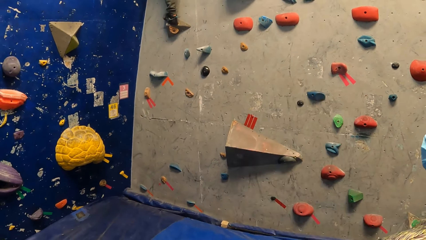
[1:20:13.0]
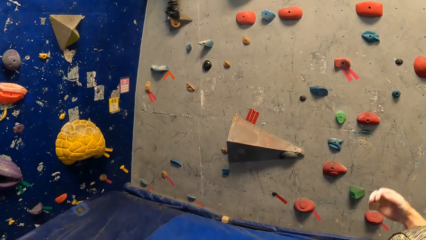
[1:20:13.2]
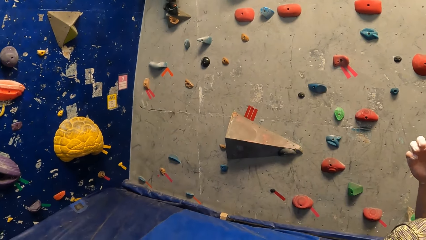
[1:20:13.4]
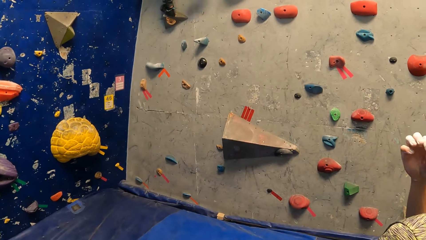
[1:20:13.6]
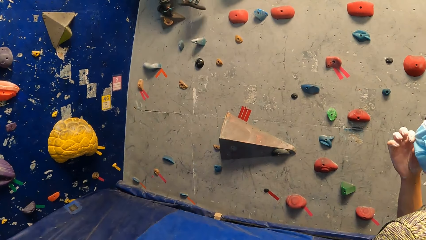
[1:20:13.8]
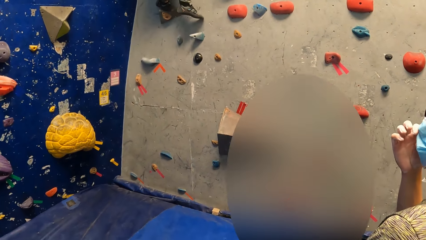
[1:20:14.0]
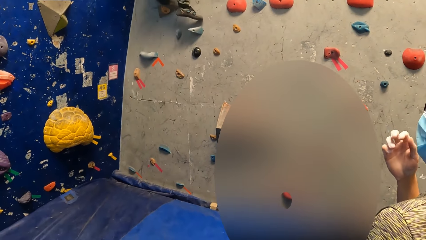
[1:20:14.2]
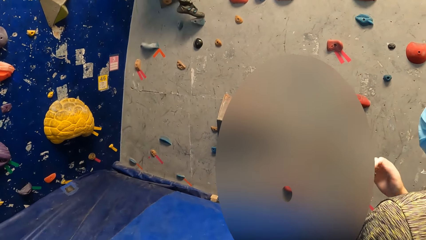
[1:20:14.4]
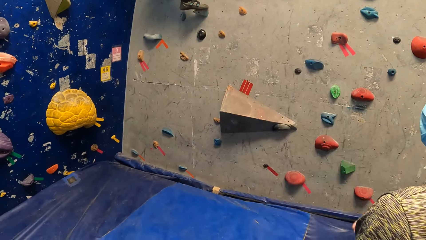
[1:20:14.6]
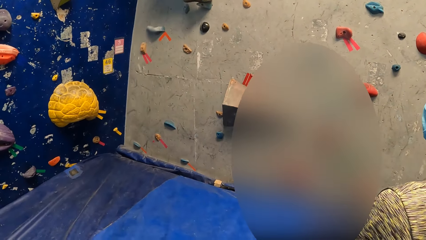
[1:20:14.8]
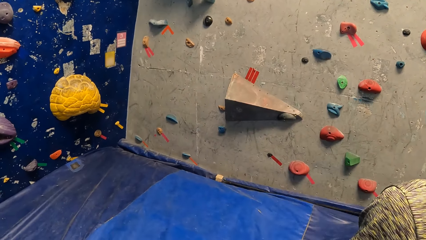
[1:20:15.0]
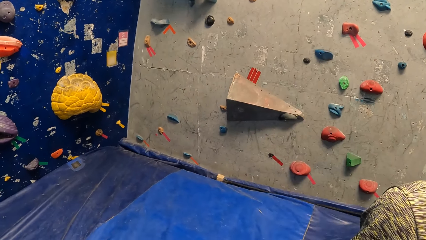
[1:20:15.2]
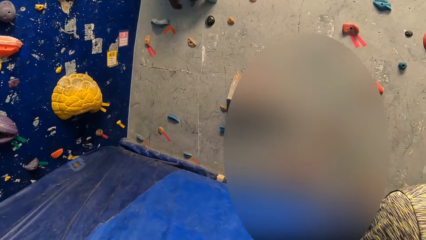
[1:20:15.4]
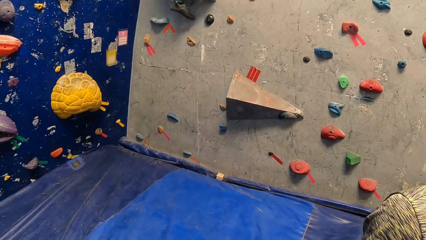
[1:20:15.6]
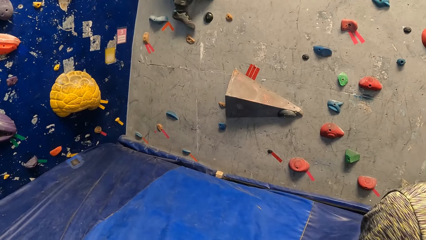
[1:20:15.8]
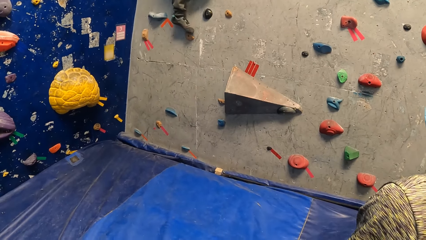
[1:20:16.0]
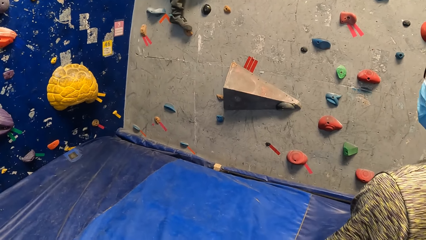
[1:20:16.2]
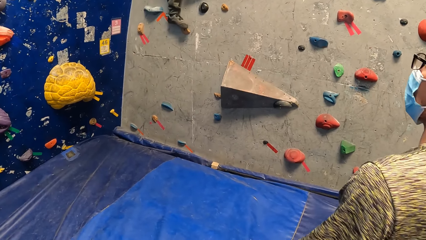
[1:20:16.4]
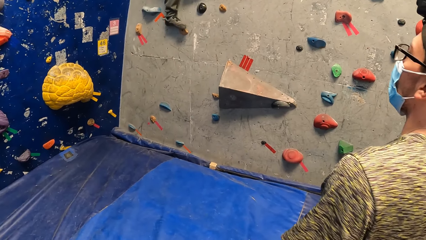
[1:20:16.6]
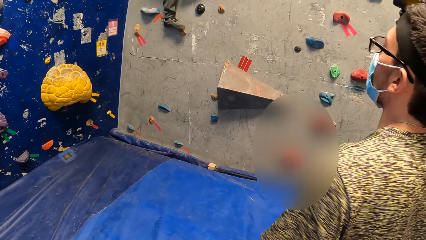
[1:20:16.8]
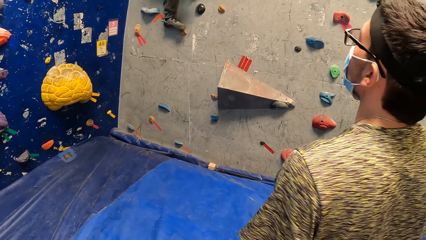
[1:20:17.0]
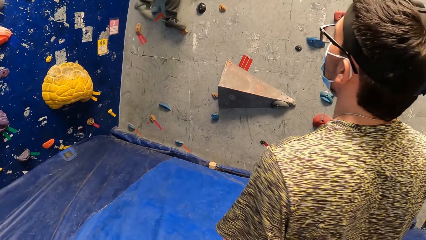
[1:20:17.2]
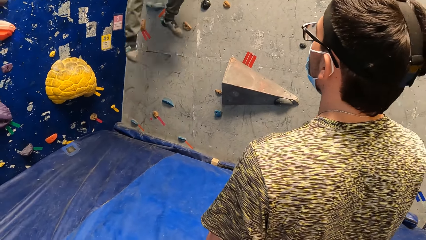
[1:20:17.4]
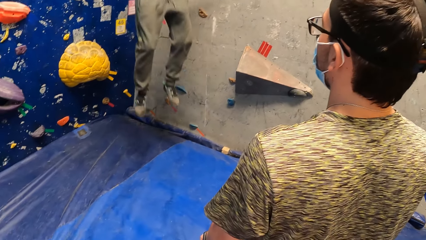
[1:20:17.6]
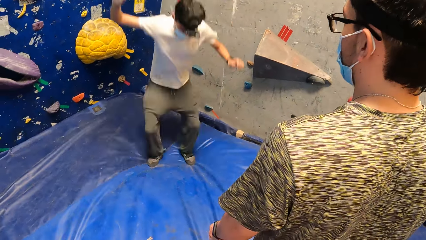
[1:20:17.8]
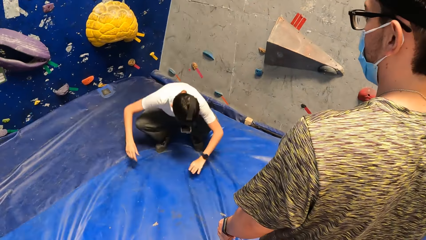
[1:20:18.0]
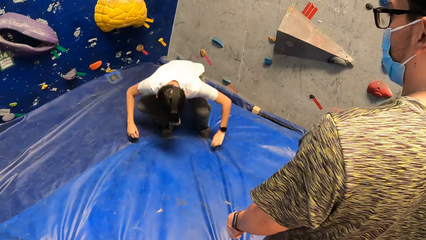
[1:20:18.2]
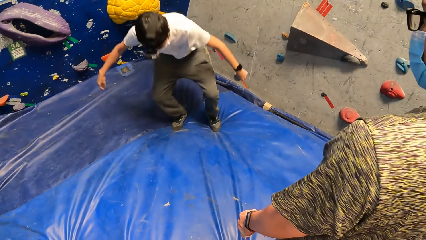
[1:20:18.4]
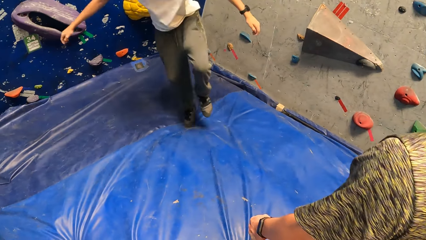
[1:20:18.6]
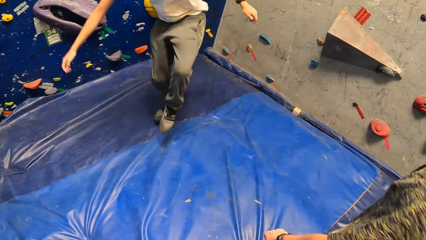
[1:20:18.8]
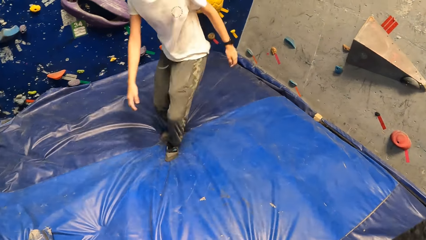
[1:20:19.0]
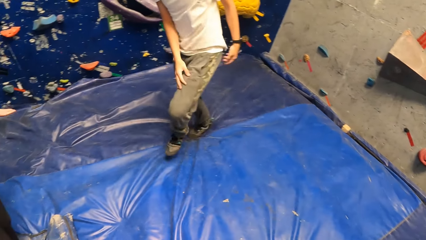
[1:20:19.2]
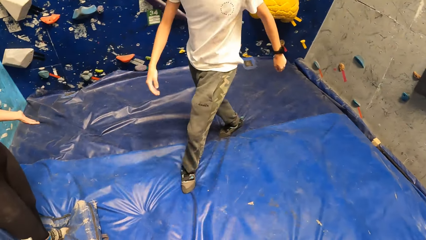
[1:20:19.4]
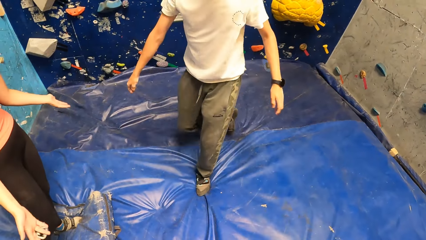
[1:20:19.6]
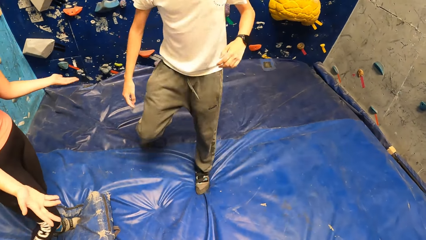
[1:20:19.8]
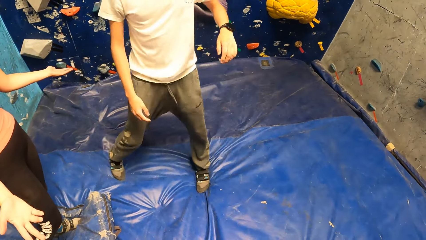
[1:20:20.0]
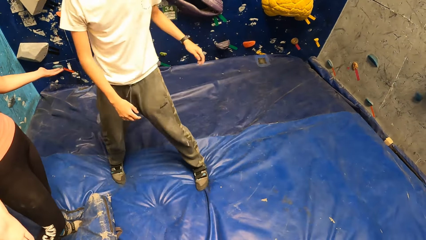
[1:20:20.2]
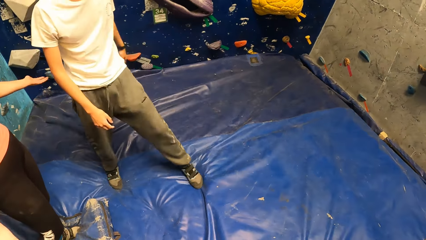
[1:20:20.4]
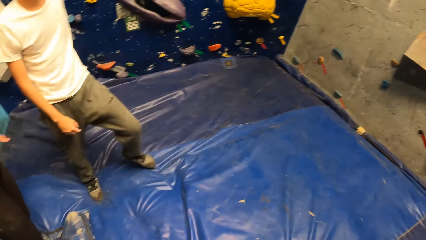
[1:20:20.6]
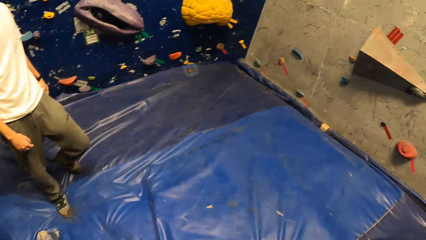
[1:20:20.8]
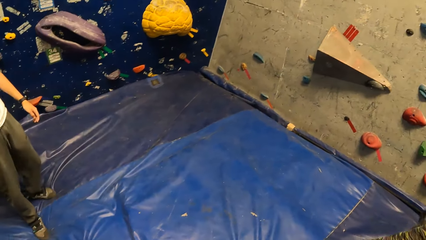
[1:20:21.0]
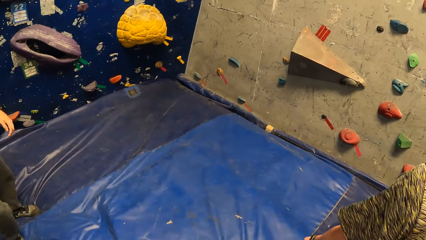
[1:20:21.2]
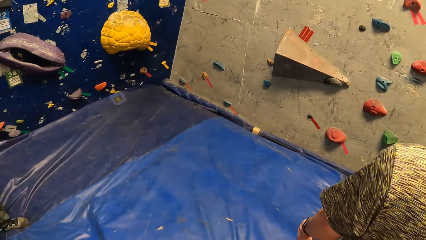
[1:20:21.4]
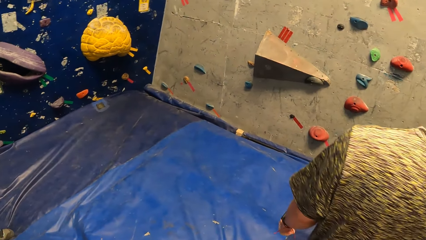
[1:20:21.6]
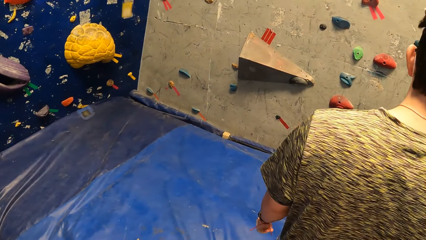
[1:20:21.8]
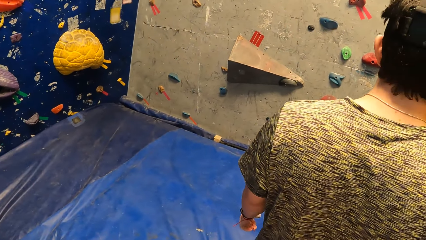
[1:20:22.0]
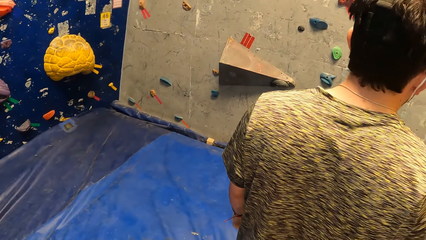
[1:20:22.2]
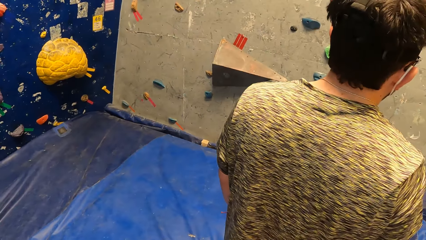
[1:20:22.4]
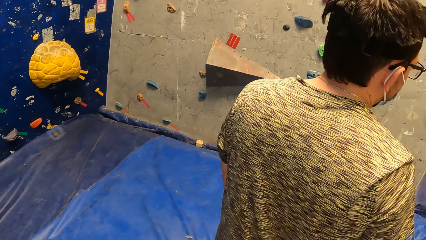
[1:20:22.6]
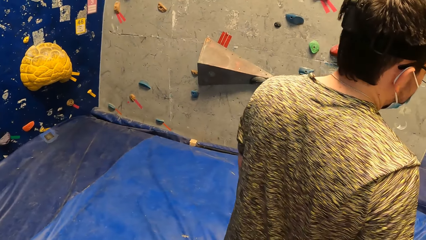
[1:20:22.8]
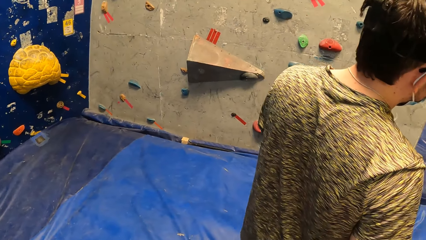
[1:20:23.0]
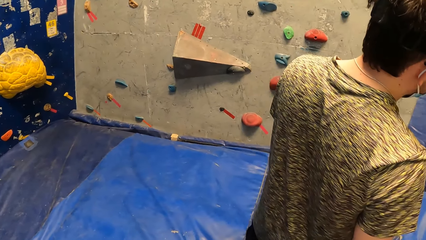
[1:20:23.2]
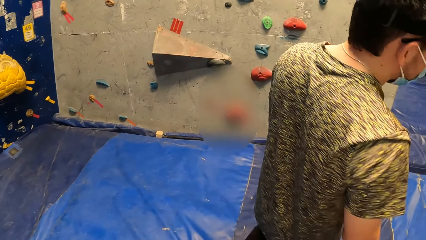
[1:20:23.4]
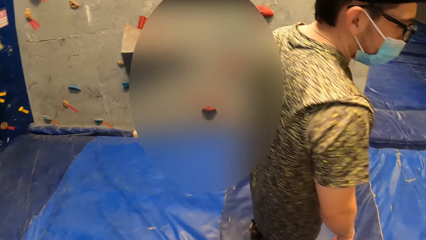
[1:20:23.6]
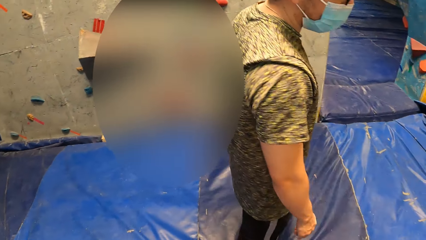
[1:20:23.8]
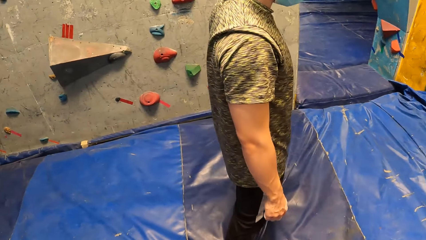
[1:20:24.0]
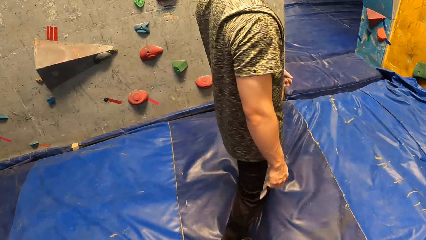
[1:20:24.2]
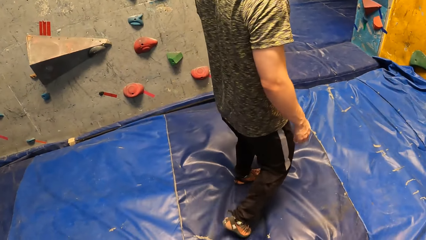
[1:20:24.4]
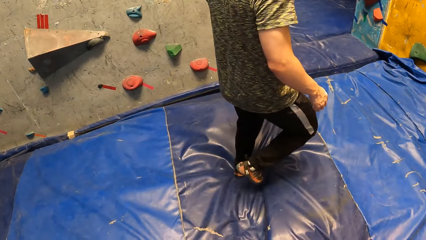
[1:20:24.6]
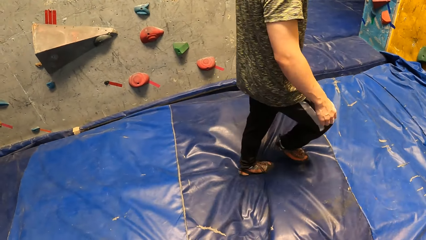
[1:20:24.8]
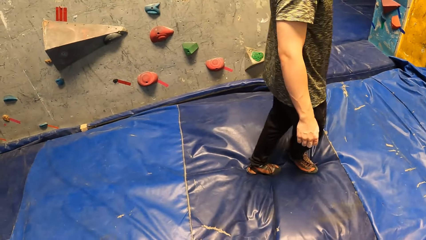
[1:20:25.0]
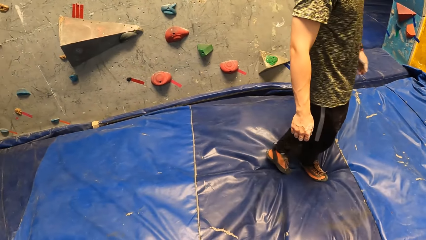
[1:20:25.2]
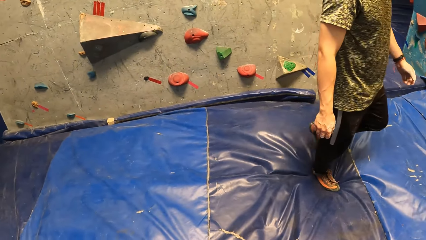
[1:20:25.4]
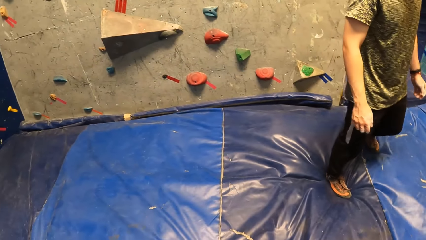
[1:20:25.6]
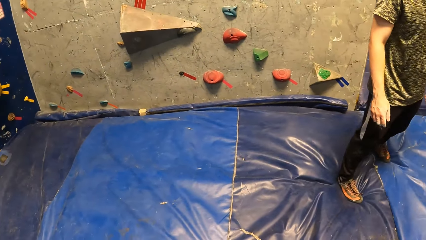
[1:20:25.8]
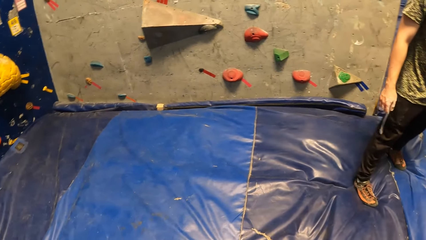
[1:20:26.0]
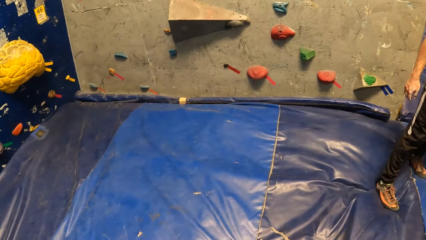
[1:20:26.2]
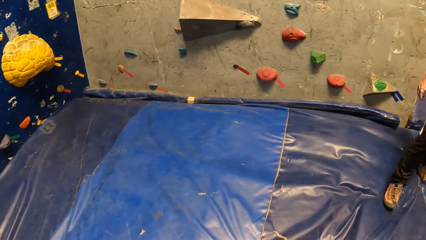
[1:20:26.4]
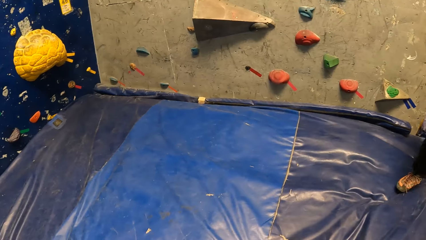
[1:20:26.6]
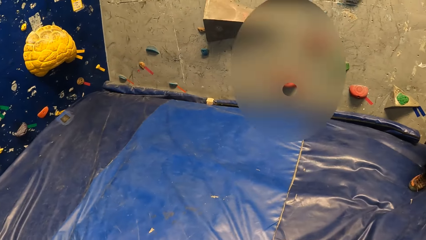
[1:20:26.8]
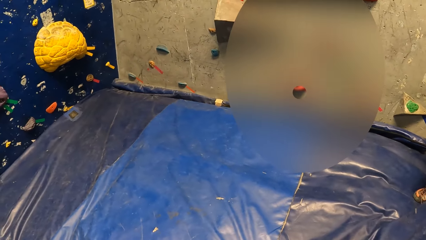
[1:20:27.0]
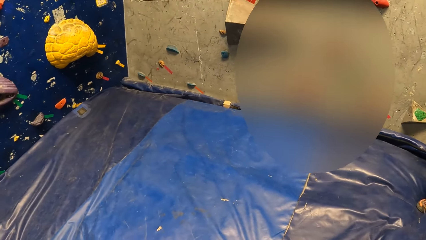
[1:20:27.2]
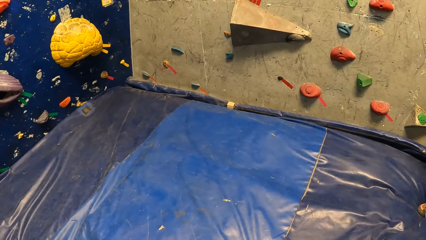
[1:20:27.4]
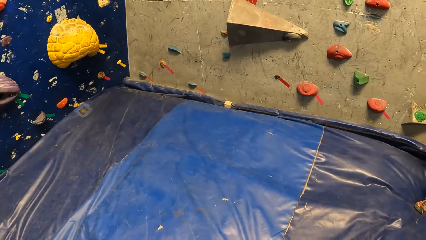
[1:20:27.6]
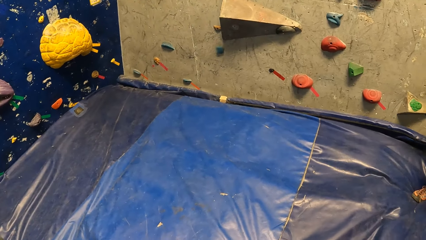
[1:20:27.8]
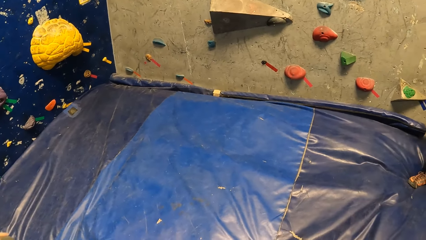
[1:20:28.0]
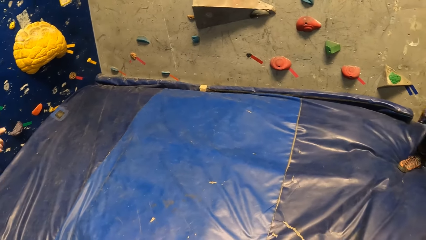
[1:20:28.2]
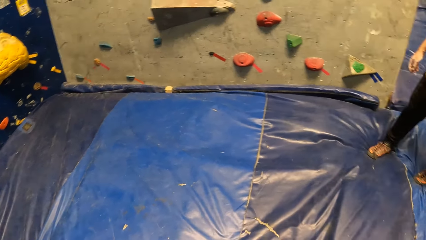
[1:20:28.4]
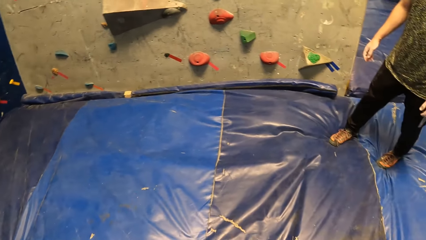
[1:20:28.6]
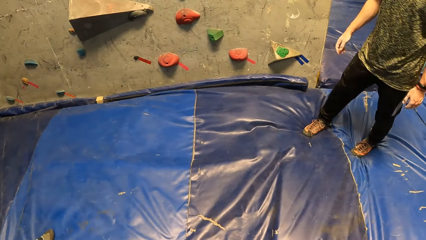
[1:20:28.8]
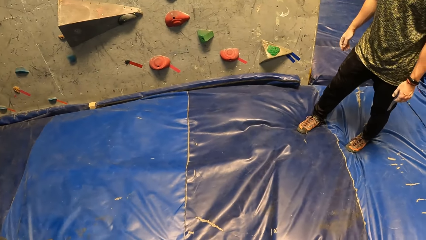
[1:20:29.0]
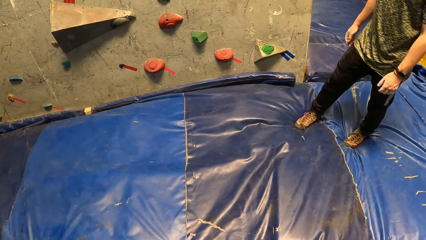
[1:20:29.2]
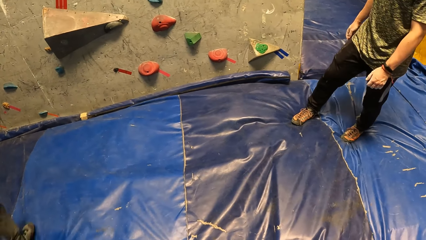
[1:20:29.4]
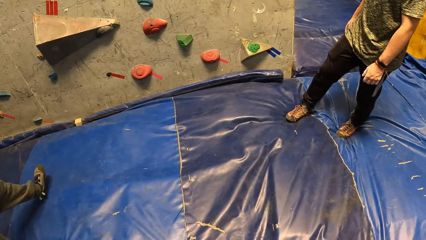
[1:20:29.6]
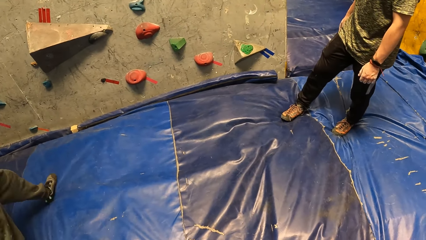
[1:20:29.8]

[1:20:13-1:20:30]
A person touches the face mask. The camera wearer stares at a man on the climbing wall. The man lands on the crash pad with both his legs. He jumps down from the climbing wall and walks around the room. Another person moves her hands. The camera wearer looks around the room. The first person walks around the room. The camera wearer stares at the climbing wall.
